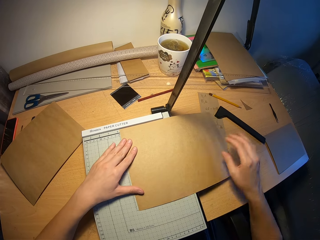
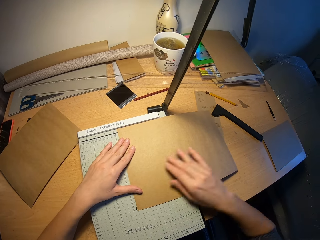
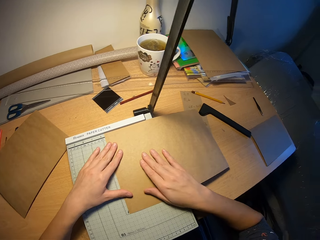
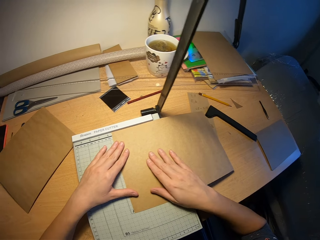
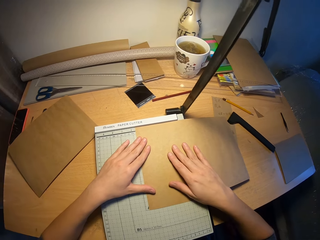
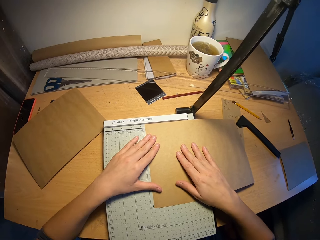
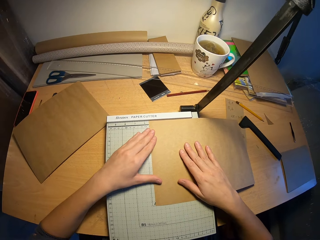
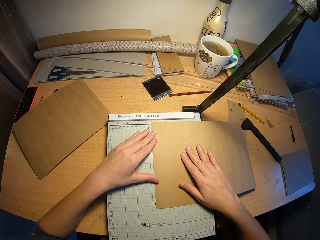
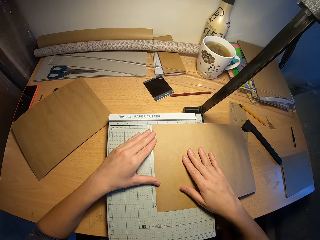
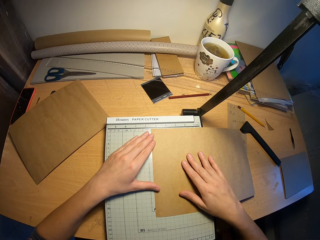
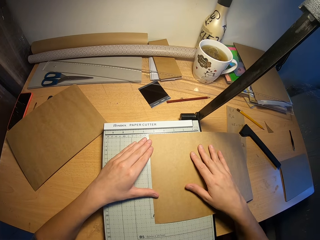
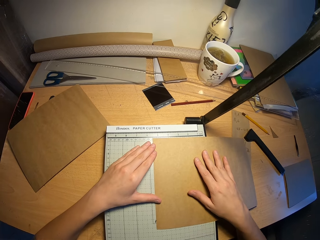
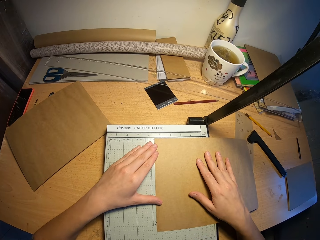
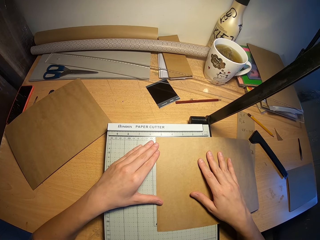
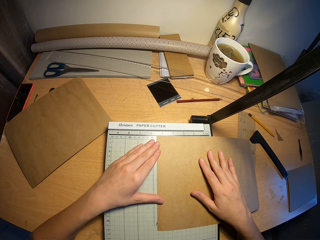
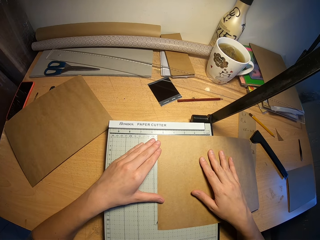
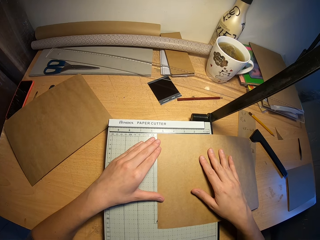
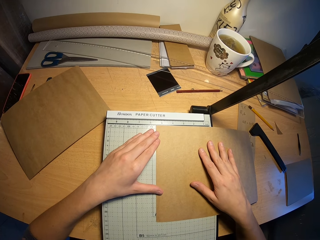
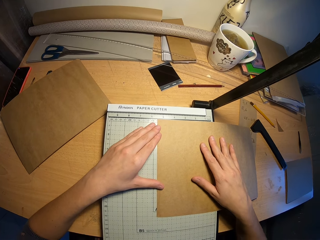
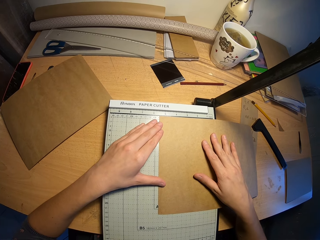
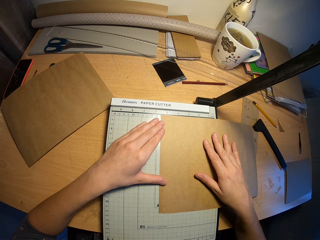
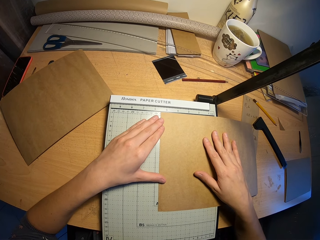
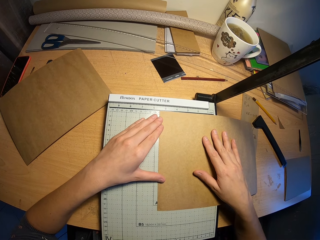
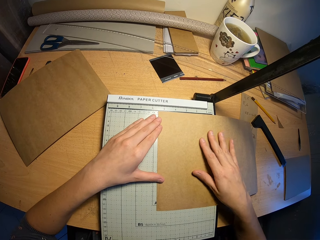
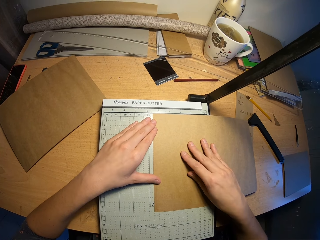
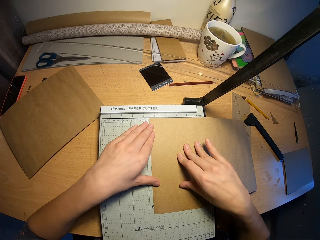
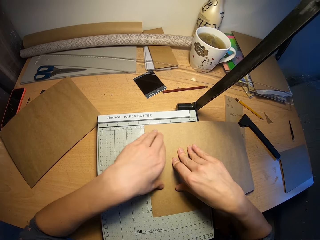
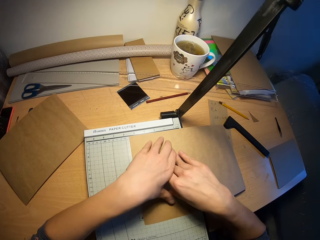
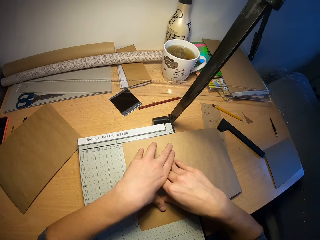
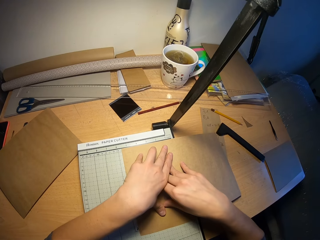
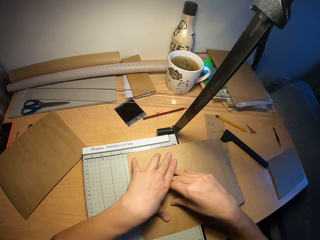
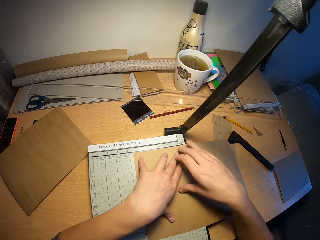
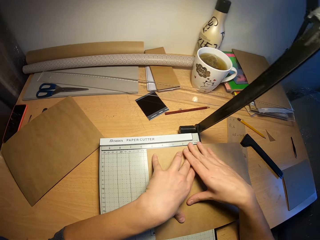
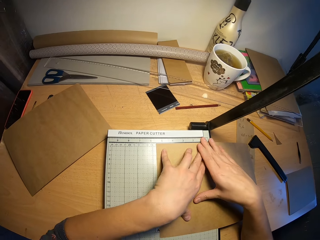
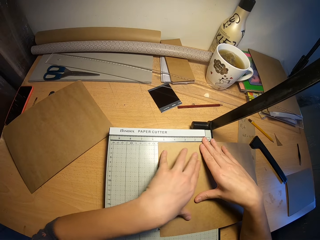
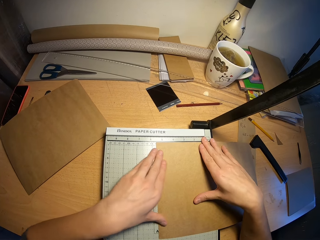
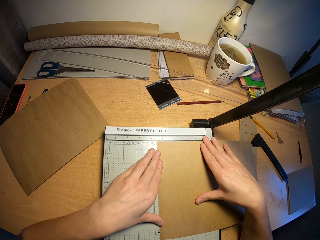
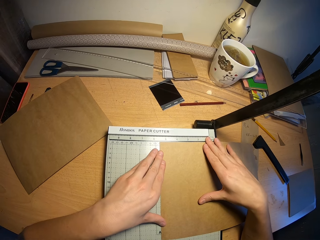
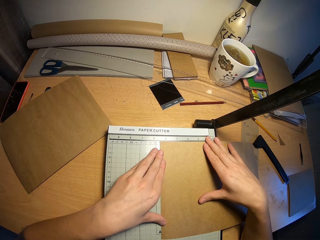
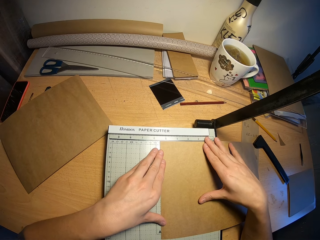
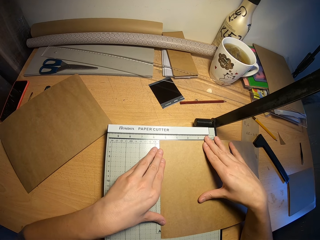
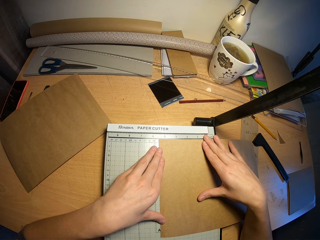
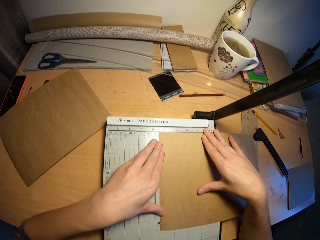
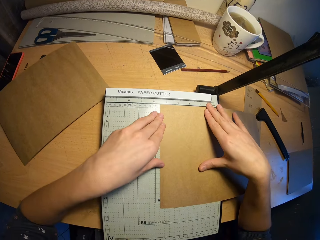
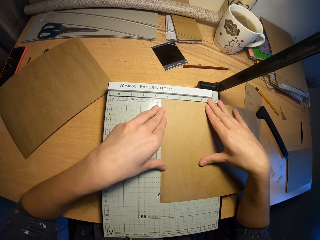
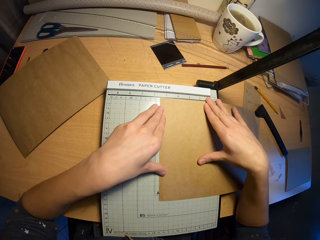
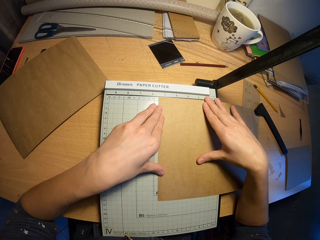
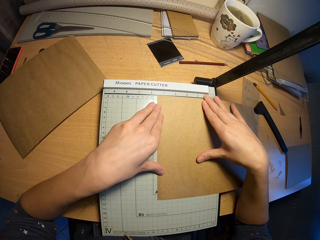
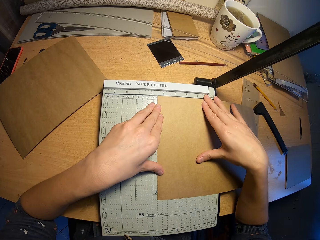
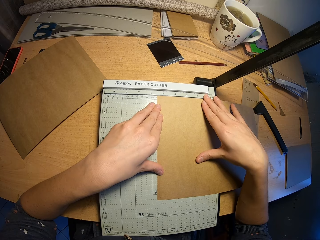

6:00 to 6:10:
The camera wearer moves the brown paper on the paper cutter on the table with his hands.

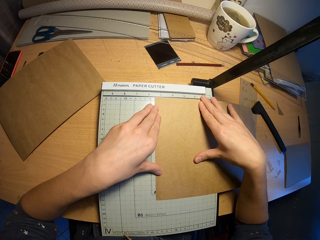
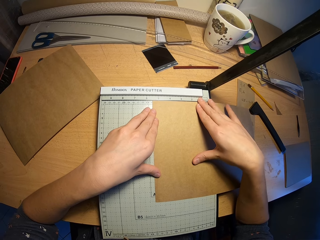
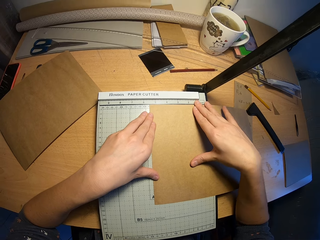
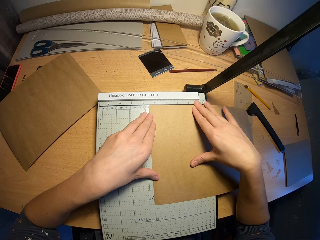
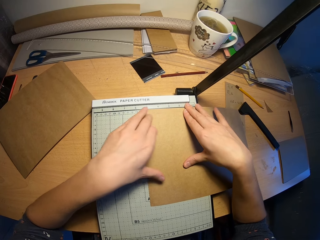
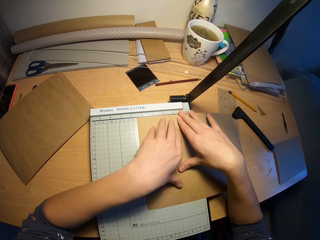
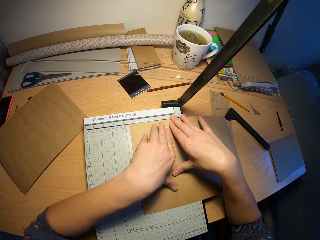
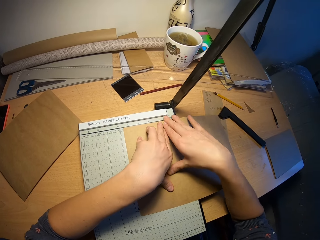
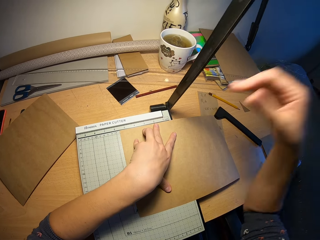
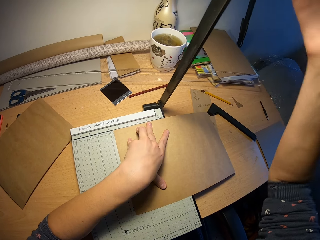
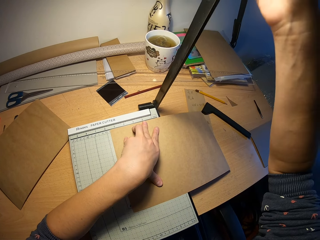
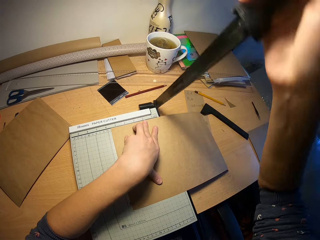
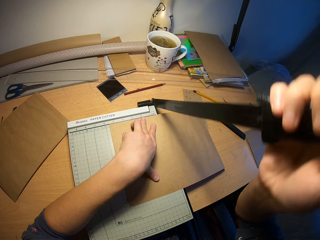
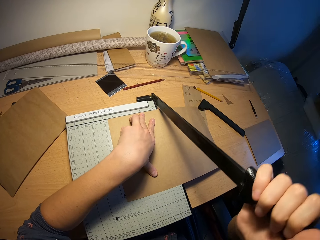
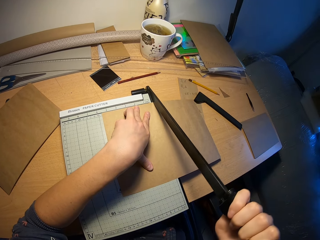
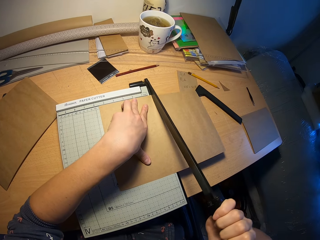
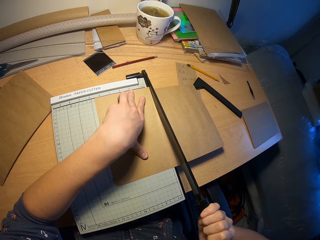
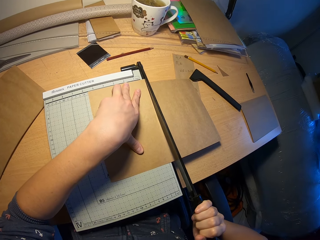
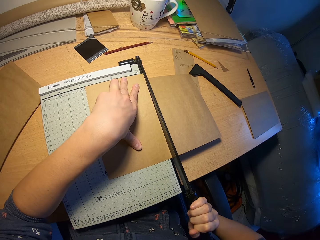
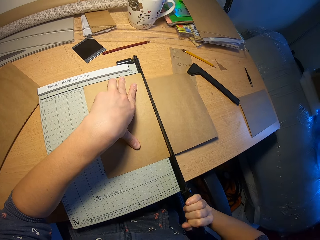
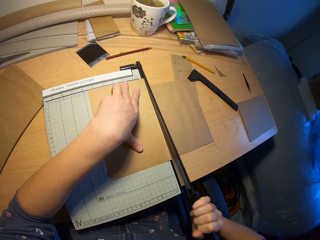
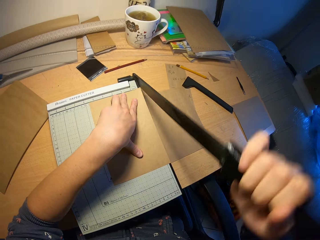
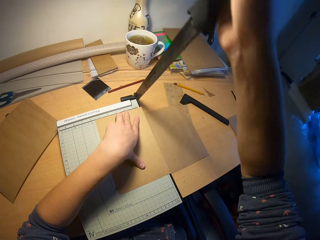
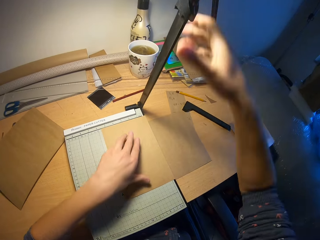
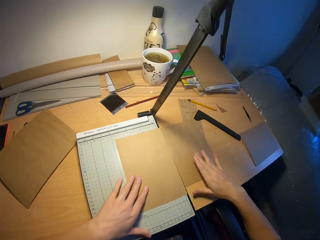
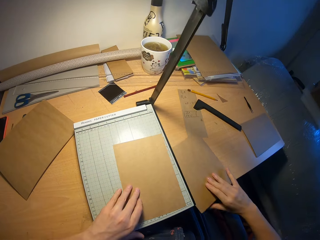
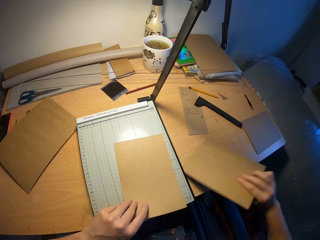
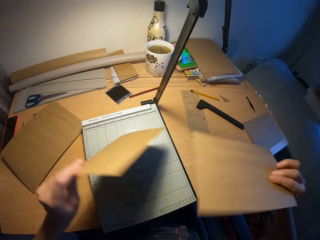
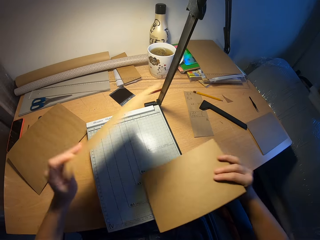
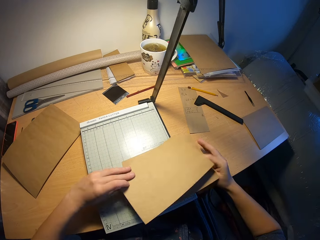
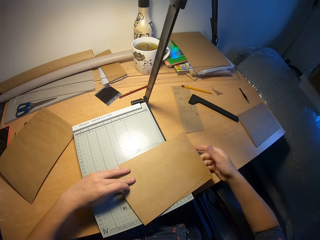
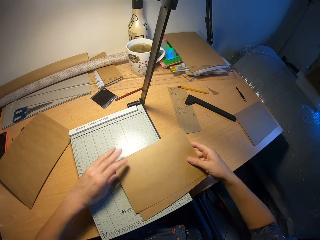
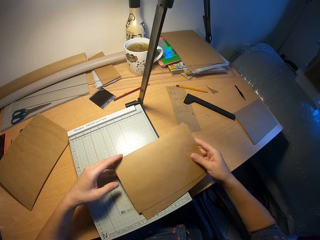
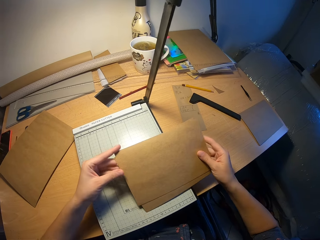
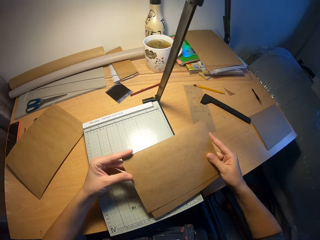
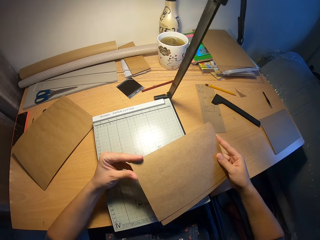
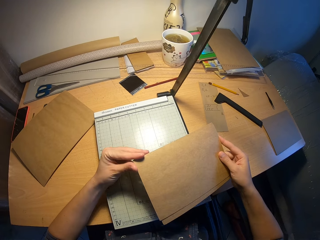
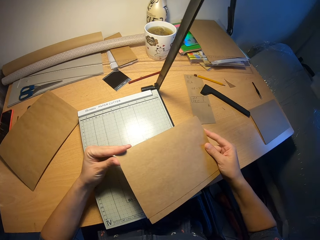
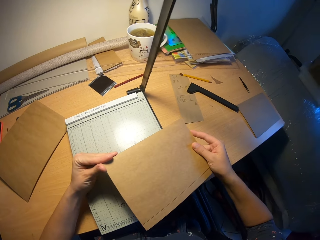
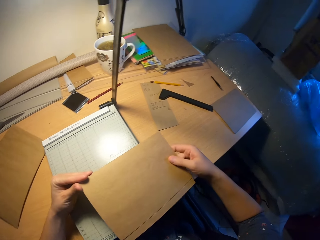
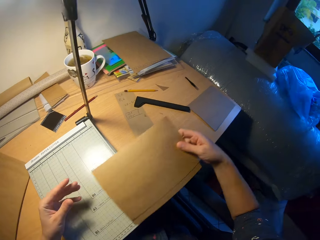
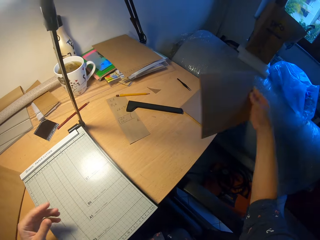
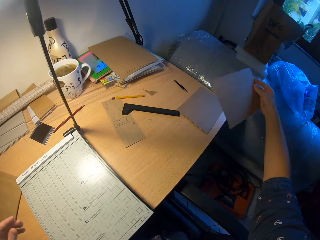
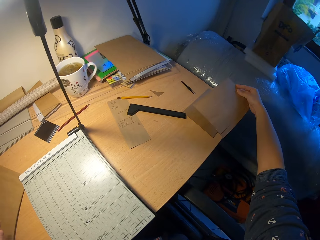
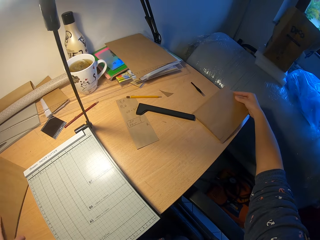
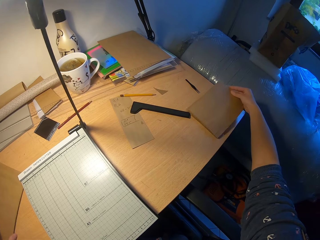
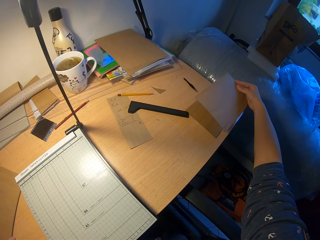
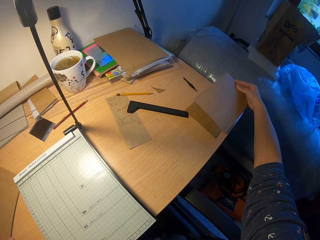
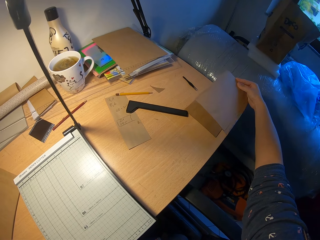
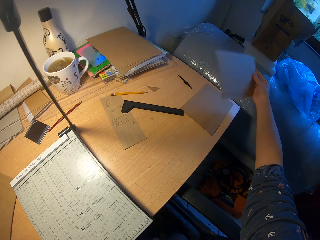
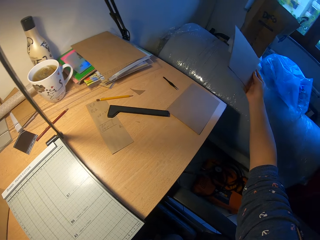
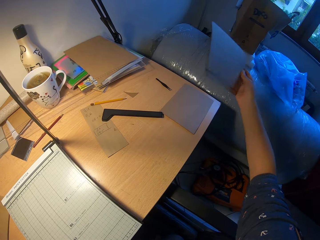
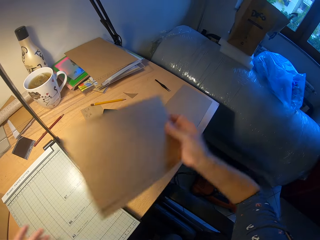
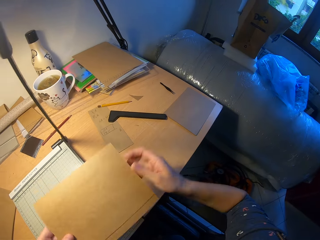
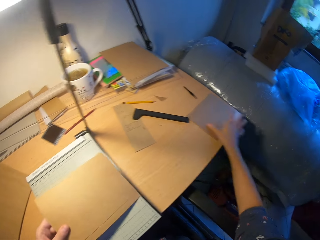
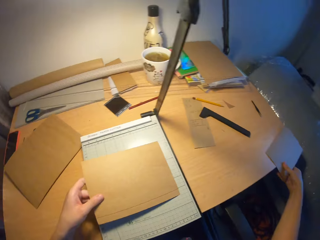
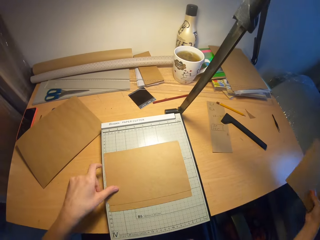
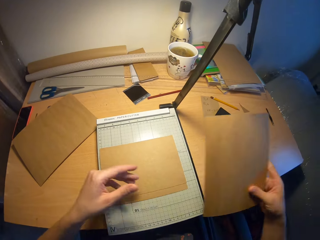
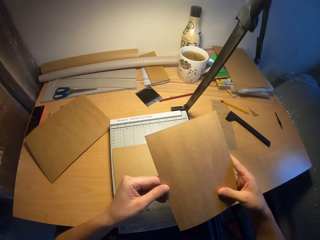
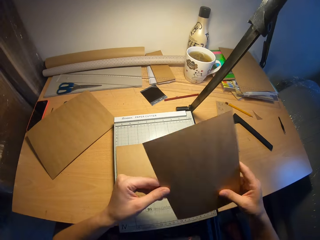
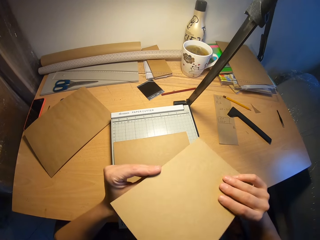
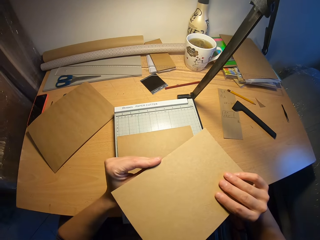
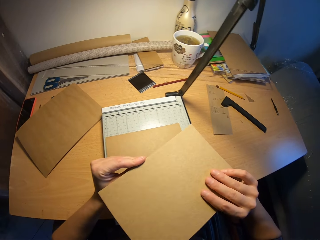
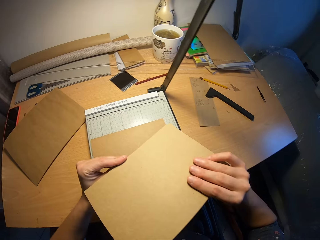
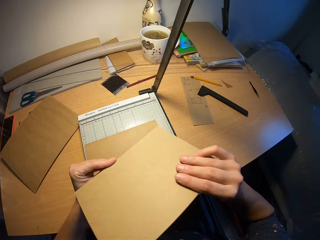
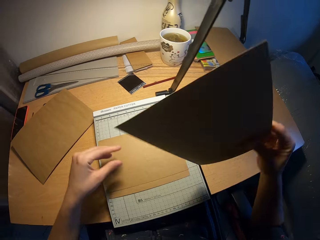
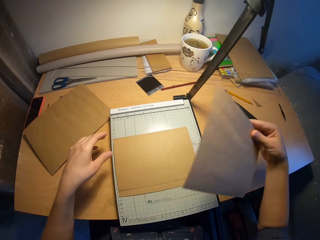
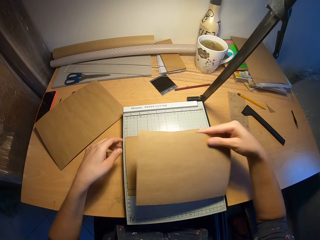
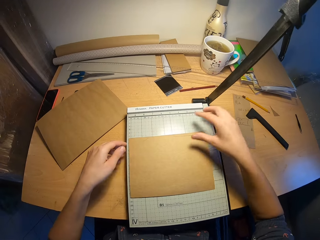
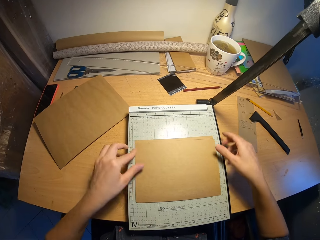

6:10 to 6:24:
The camera wearer cuts the brown paper on the paper cutter on the table with the cutter of the paper cutter in his right hand. He cuts the brown envelope with the paper cutter. He picks the cut pieces of the envelope and holds the pieces of envelope together. He places the pieces of envelope on other envelopes on the table. He moves the paper to the left hand. He picks the envelope from the table. He turns the paper. He examines the envelope.
